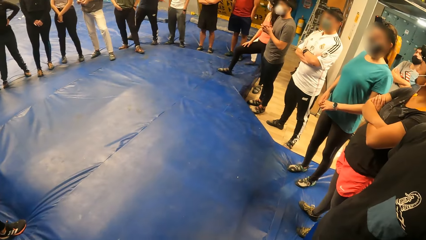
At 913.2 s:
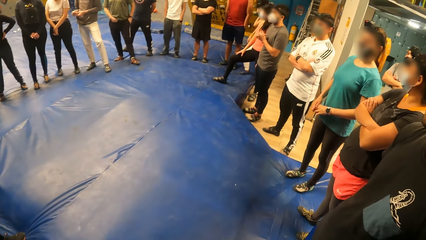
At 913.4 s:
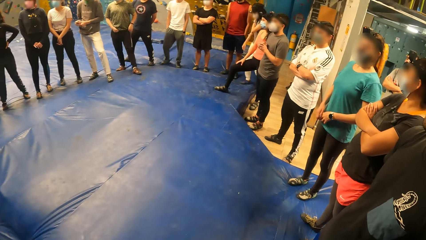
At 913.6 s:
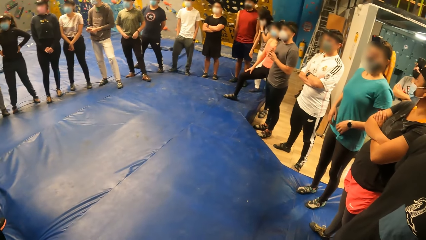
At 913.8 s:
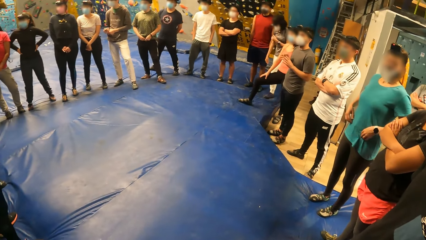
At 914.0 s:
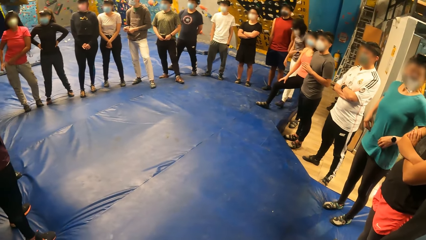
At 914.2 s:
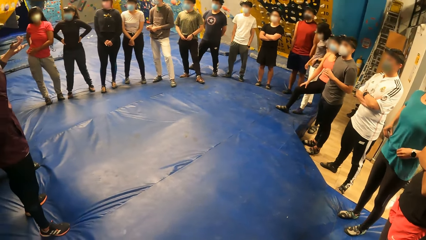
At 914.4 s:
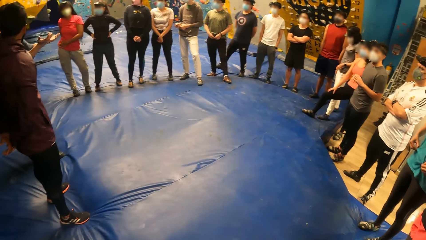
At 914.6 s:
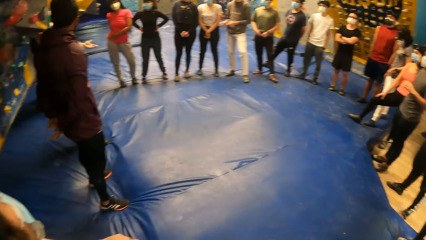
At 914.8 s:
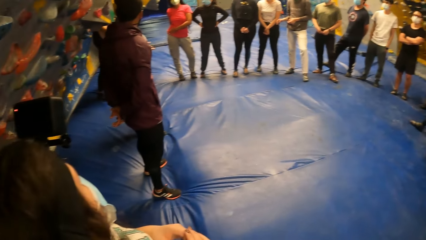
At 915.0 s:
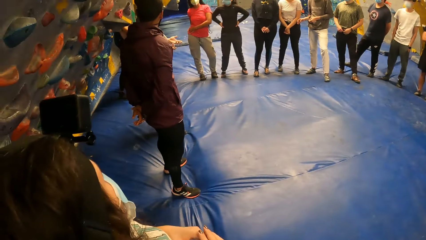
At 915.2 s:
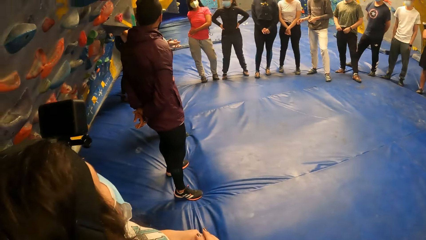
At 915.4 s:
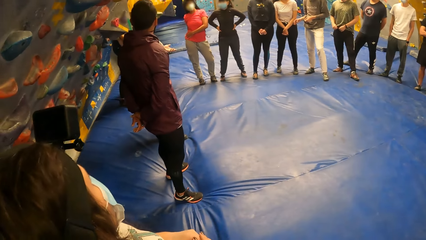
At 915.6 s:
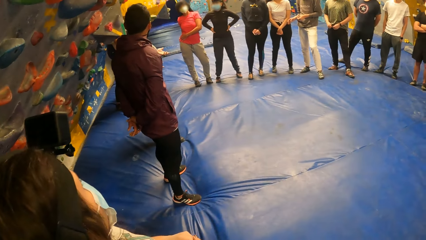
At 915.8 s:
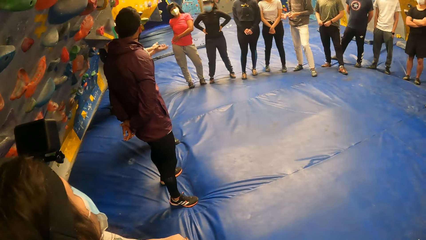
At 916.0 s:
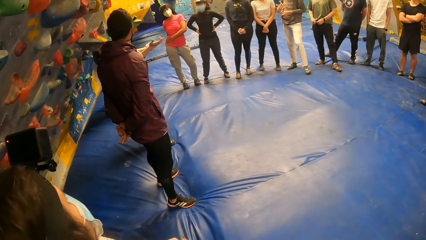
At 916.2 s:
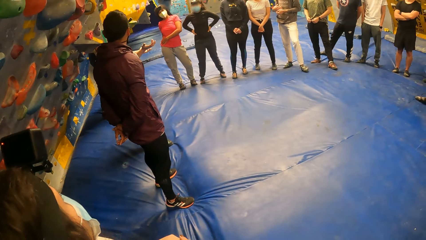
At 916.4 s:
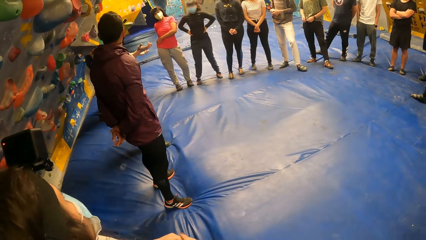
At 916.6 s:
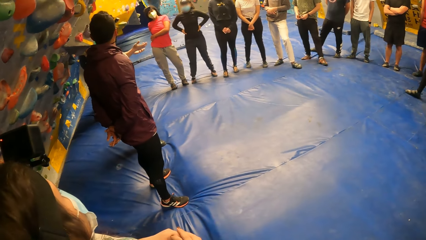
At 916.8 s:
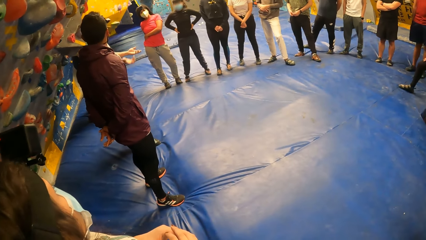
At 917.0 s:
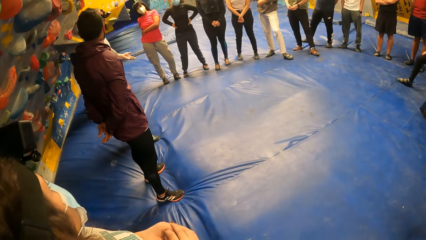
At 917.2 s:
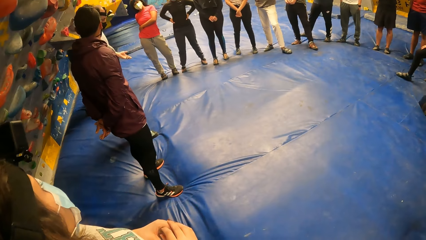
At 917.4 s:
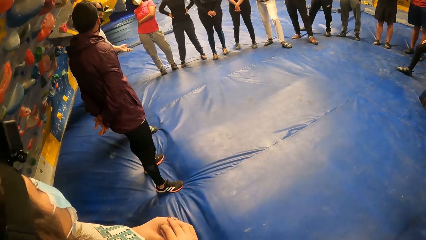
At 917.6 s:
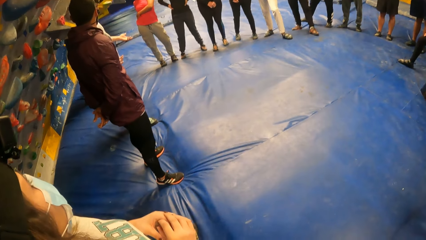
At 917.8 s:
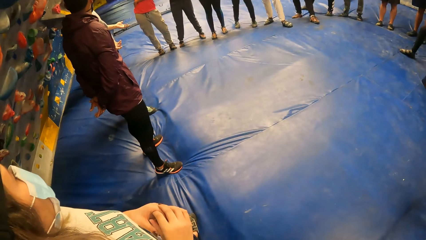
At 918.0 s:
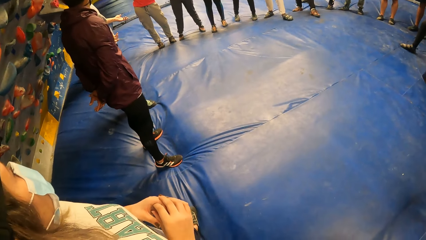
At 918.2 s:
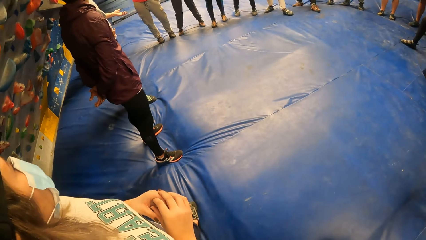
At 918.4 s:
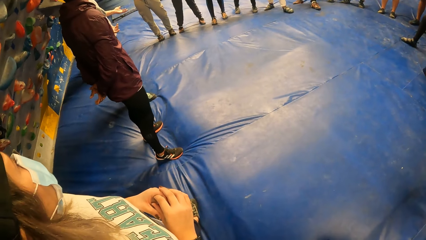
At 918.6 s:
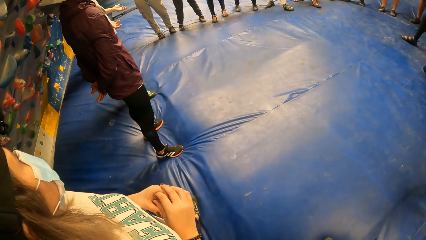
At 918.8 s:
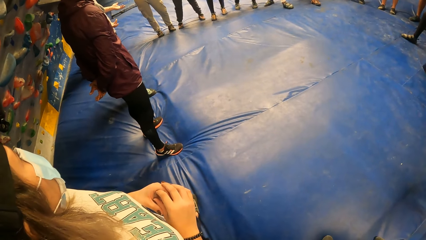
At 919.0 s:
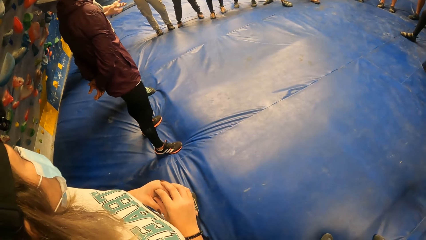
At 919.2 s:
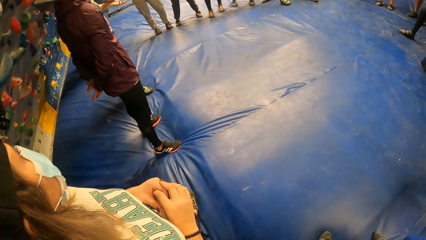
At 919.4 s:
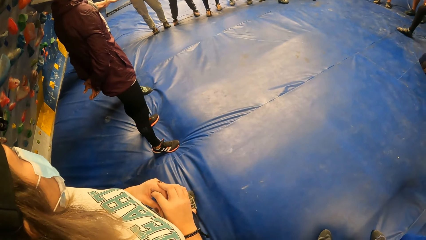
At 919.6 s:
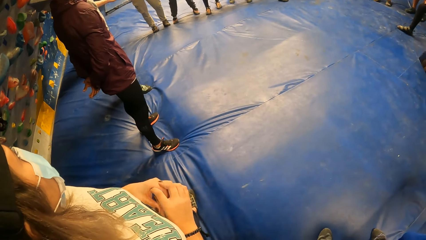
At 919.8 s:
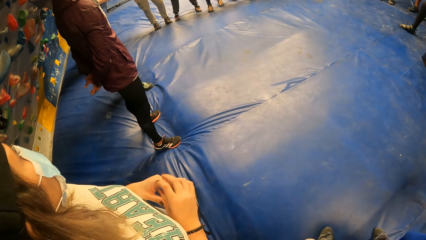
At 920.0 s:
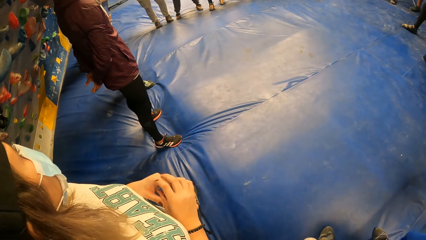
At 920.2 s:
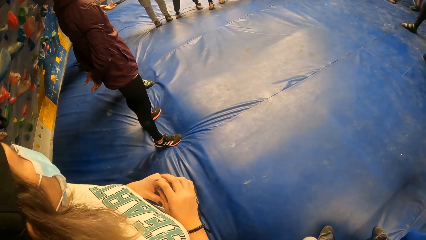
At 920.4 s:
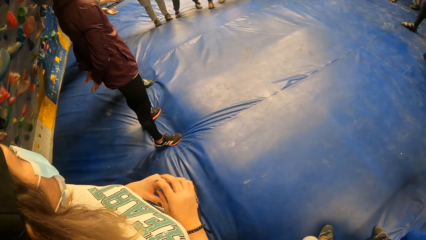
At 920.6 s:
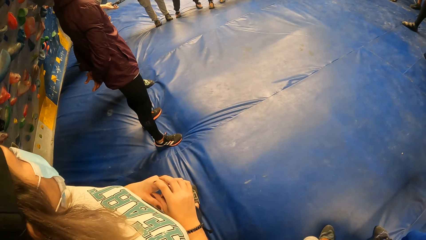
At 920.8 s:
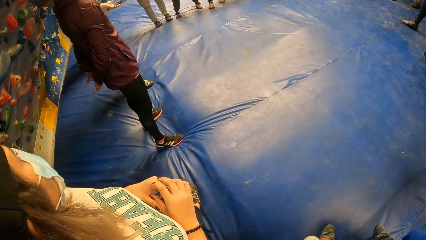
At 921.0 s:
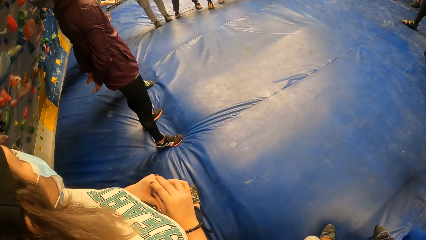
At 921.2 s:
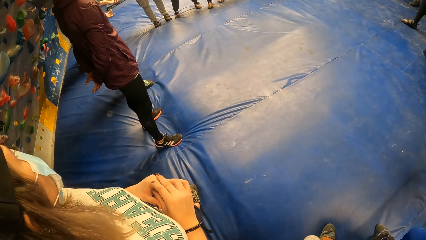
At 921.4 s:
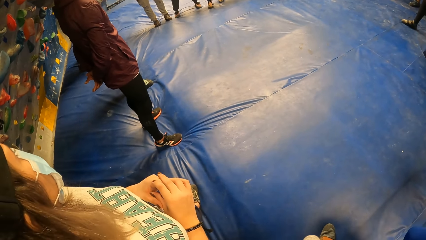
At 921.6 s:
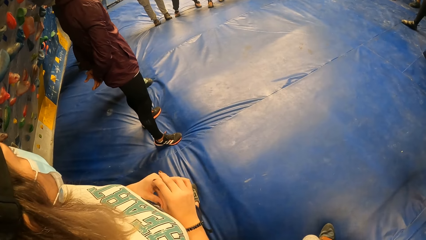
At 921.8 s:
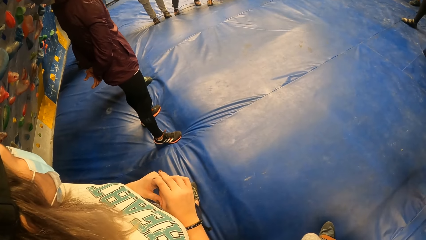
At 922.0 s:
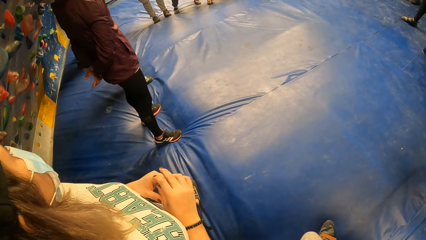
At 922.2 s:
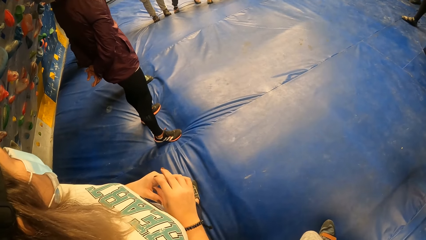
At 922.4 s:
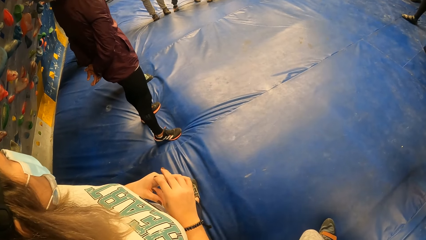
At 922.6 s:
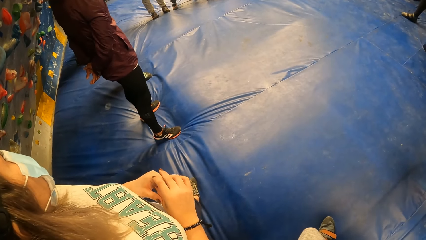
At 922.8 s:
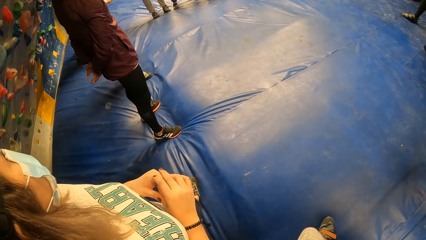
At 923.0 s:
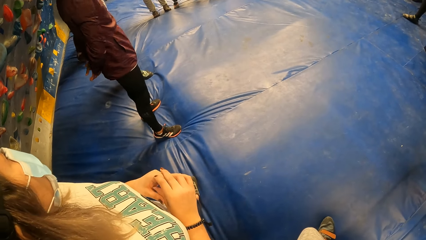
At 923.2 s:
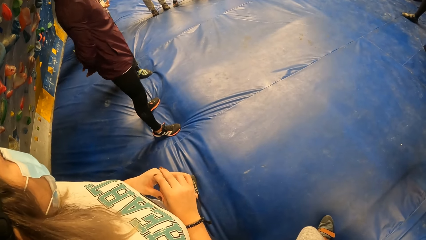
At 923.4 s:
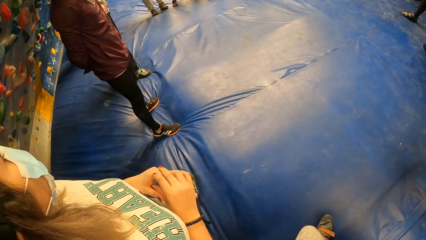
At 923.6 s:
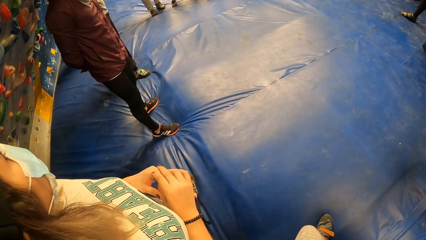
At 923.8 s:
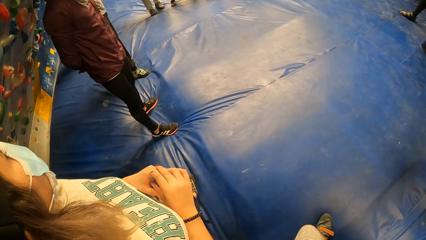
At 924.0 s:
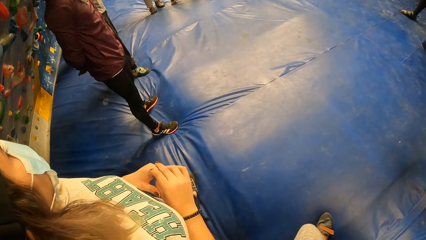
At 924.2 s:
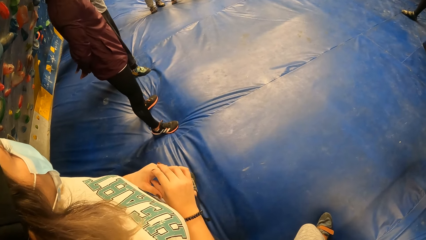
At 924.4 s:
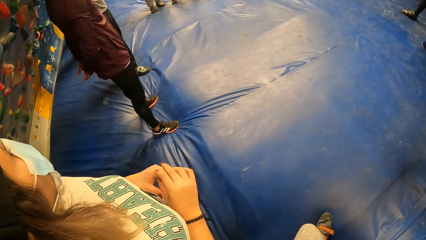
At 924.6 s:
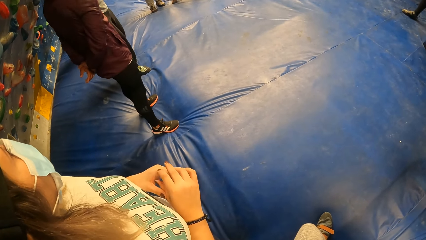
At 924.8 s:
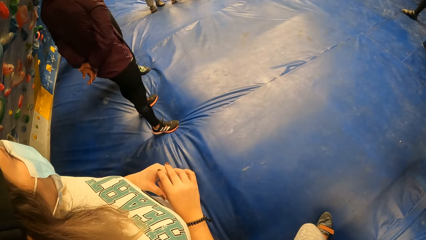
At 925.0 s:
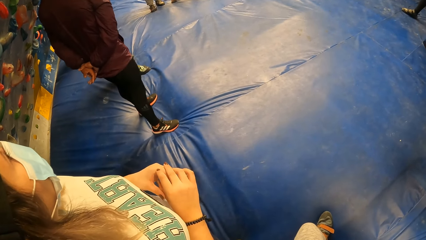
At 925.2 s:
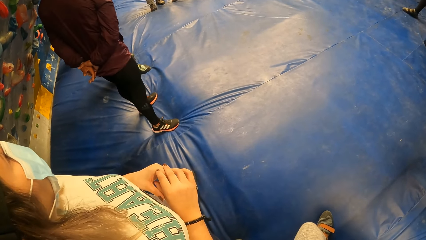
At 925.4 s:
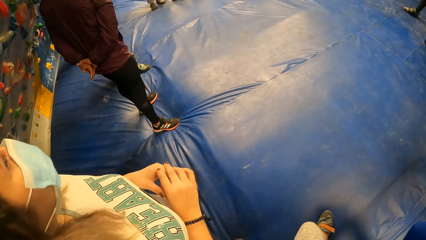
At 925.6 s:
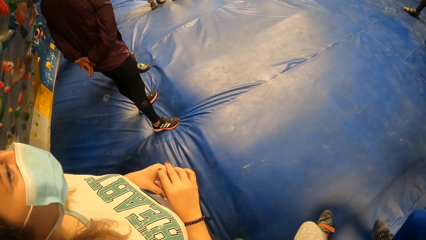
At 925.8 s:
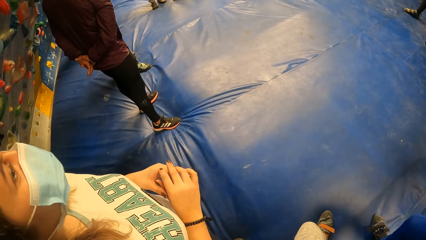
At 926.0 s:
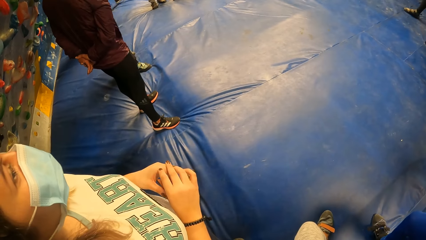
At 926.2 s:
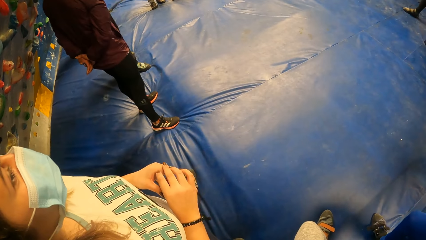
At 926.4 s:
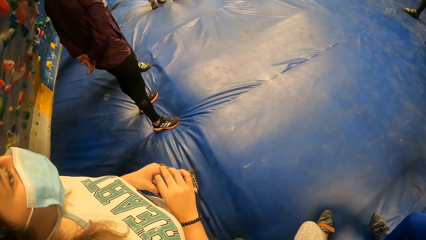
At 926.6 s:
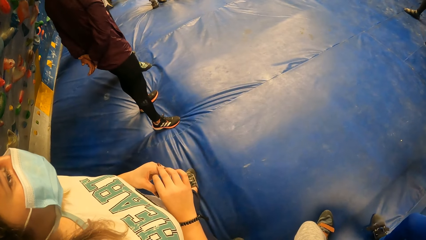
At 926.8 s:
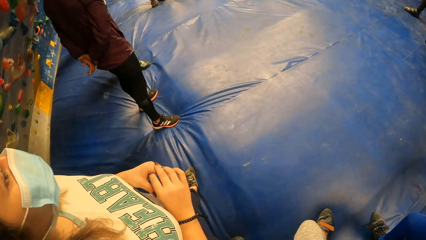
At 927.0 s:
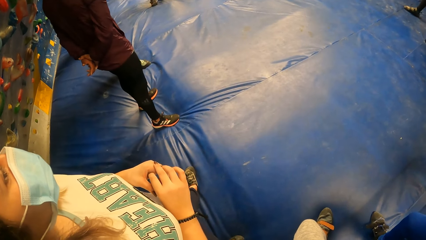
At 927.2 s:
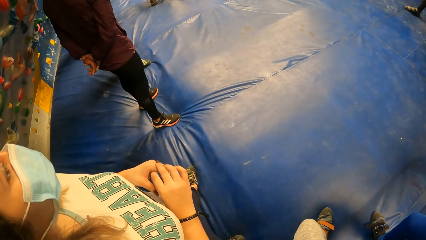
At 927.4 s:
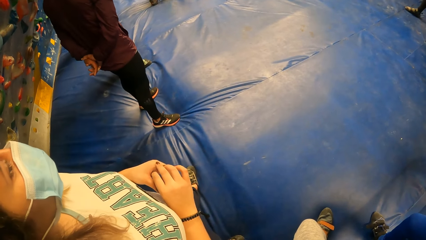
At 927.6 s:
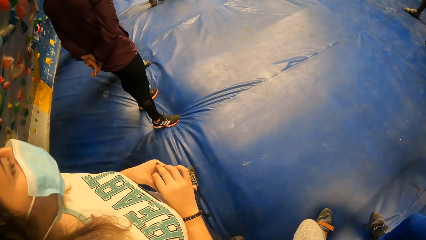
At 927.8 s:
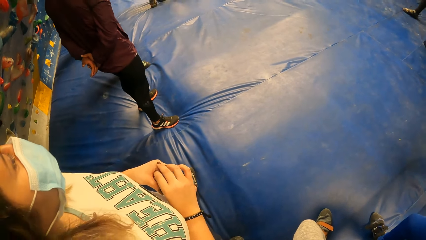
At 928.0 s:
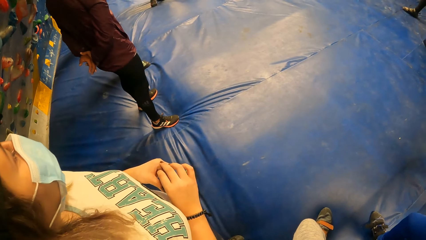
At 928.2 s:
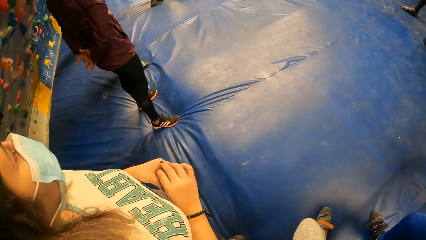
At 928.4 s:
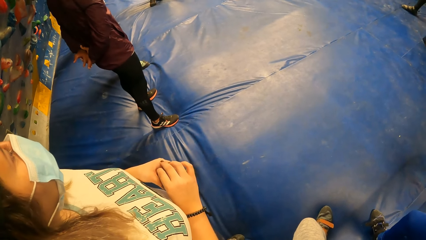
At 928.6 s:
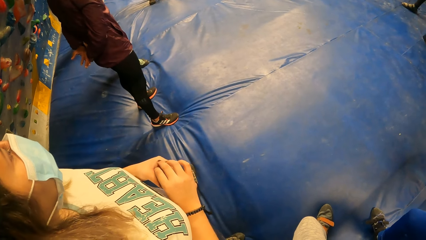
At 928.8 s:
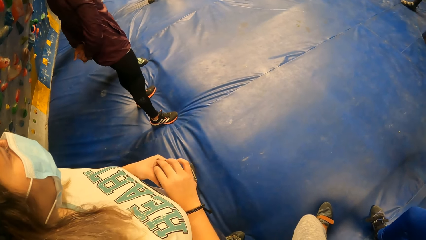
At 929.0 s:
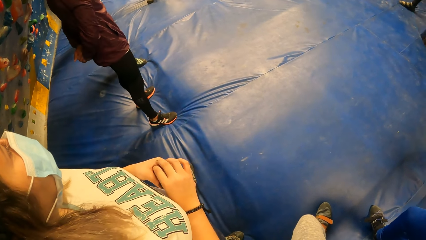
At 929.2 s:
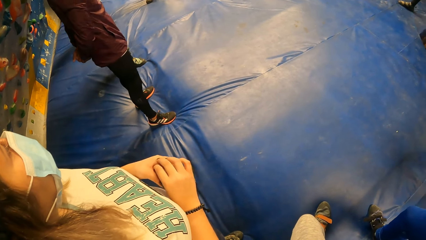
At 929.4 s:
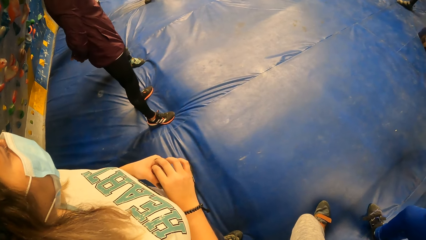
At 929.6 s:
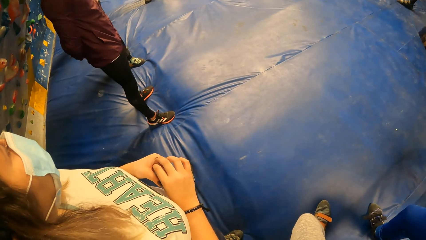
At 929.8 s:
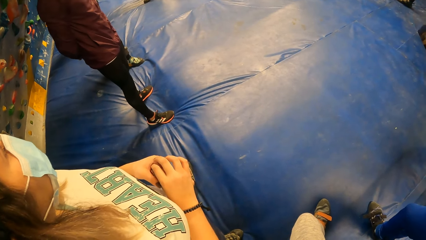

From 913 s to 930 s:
The camera wearer looks around. A person talks while demonstrating with the hands. The camera wearer looks around.
